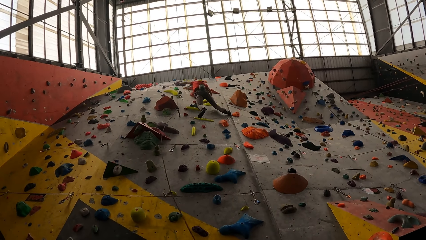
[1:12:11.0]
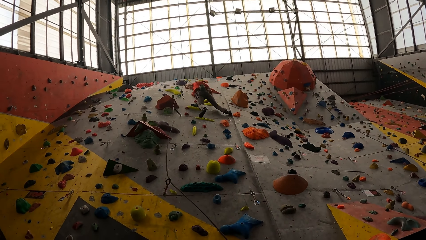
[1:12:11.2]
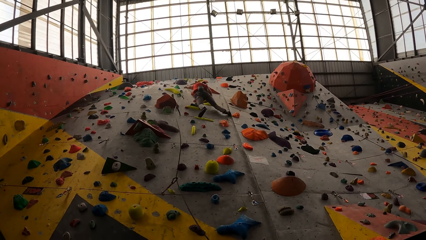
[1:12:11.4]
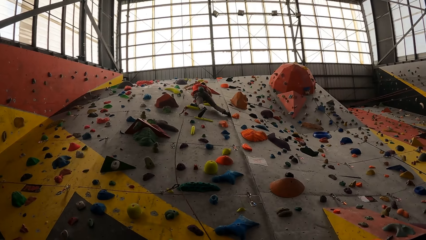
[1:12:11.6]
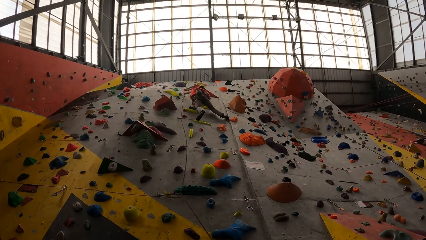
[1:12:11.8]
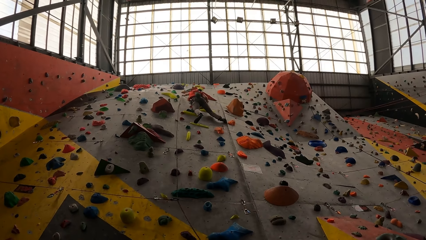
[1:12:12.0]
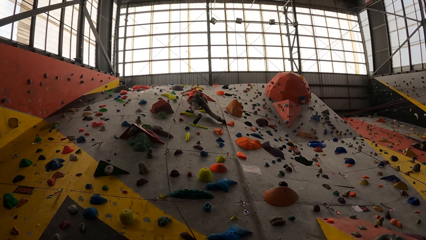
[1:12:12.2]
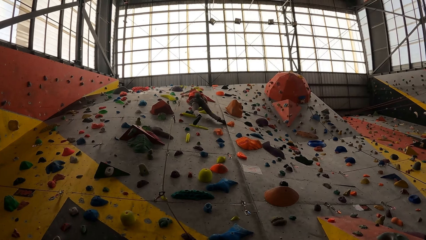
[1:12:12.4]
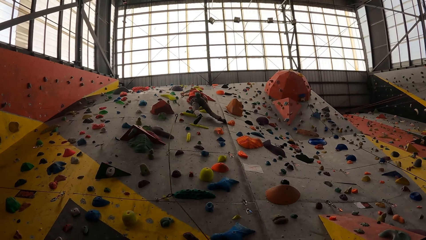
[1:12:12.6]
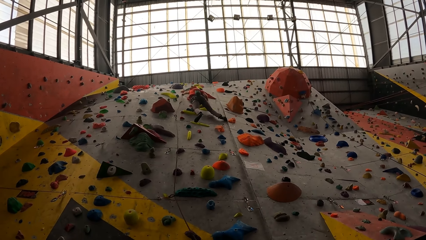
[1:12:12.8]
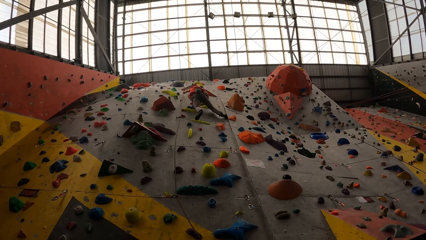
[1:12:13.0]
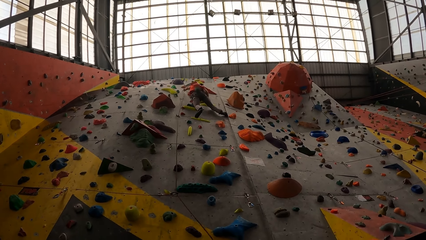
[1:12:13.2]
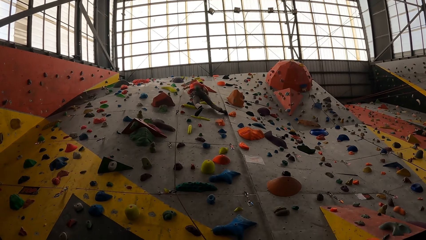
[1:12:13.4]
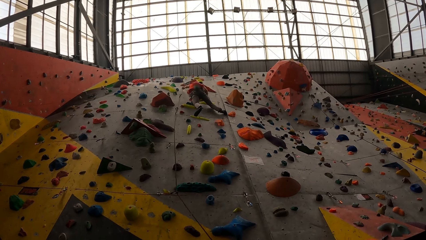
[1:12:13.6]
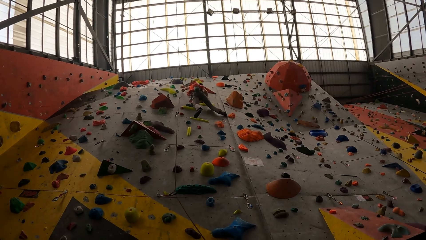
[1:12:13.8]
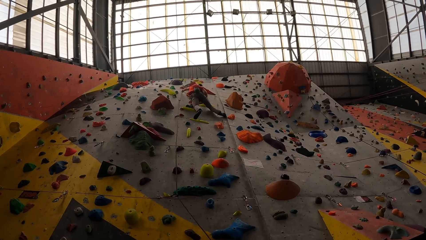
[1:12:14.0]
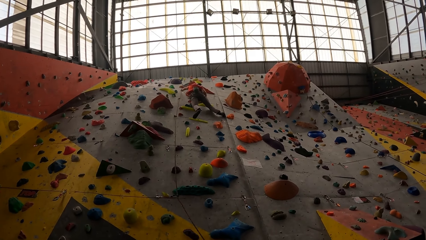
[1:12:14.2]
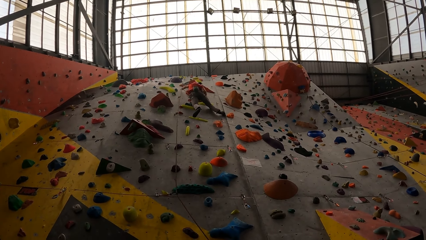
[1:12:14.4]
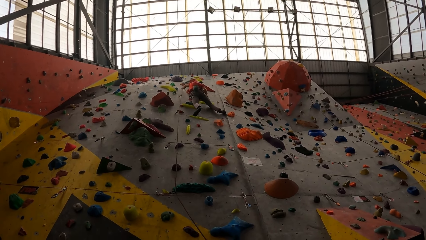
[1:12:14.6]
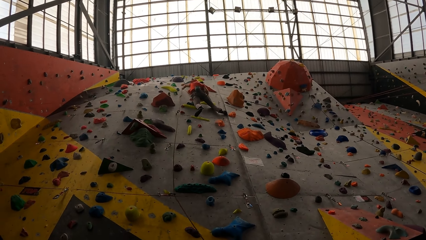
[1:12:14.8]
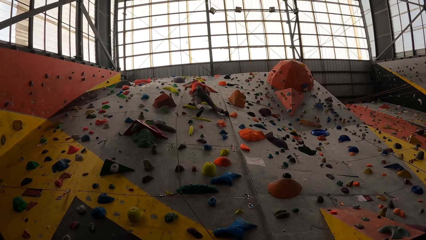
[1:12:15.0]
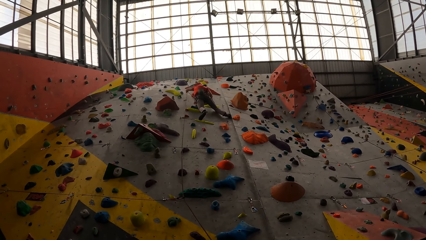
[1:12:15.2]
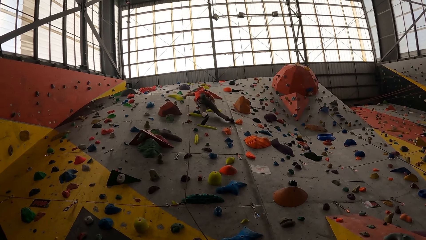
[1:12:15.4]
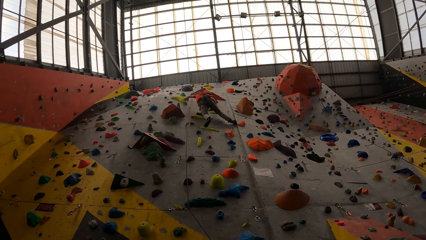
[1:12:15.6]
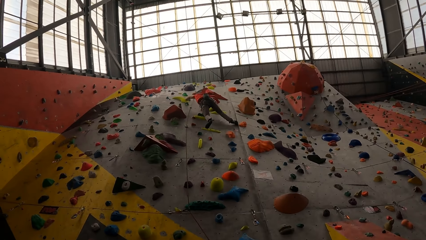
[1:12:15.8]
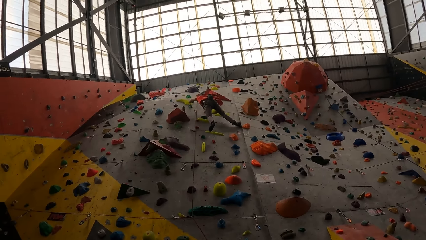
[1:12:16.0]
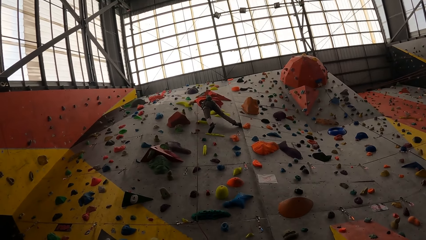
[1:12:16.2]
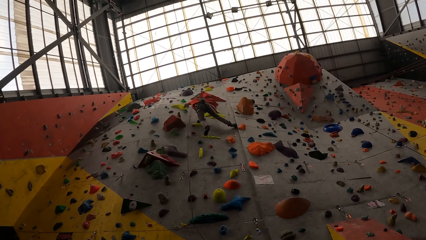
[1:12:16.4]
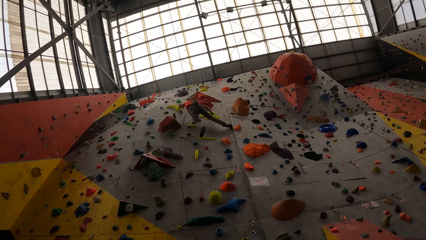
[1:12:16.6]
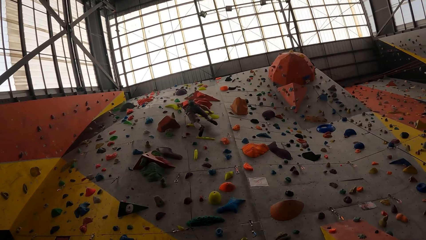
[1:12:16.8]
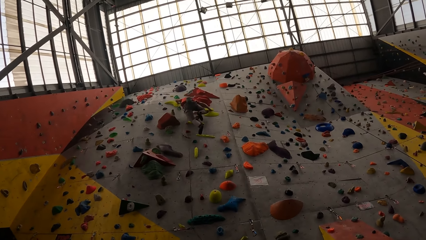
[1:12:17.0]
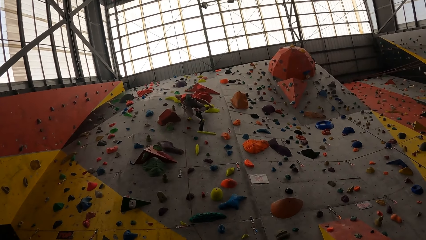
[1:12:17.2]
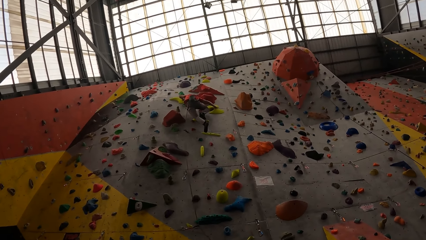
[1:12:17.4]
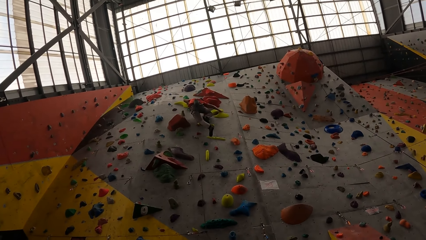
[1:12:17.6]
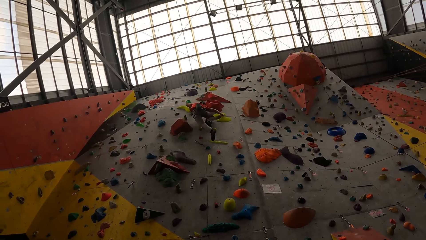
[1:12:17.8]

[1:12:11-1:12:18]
A man puts the rope on the hook.

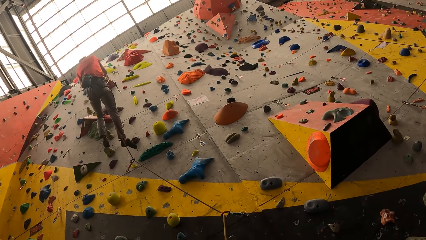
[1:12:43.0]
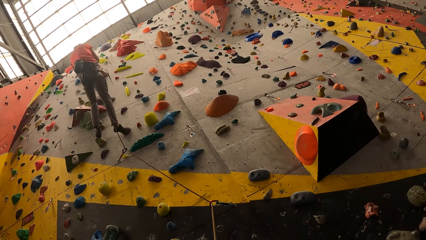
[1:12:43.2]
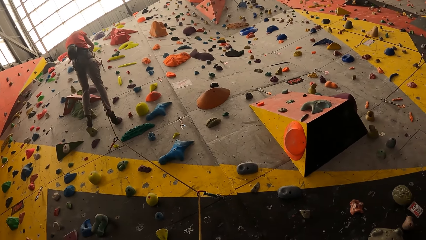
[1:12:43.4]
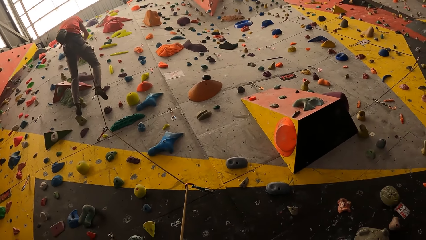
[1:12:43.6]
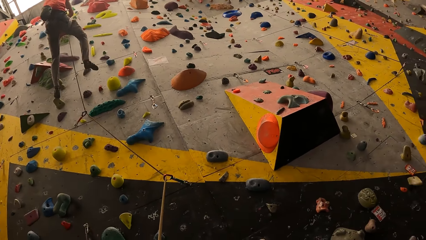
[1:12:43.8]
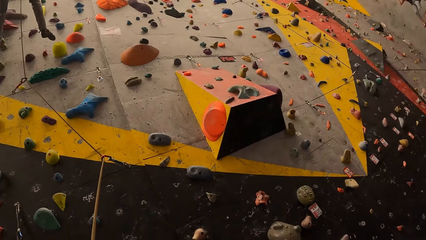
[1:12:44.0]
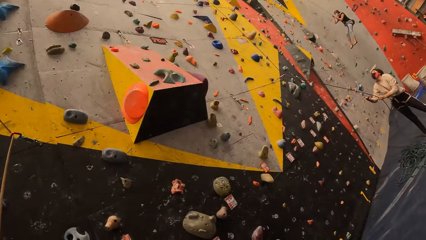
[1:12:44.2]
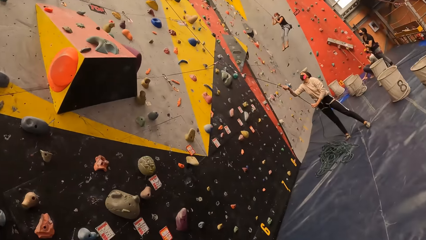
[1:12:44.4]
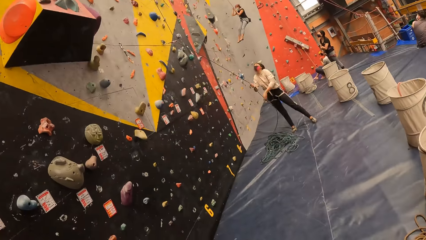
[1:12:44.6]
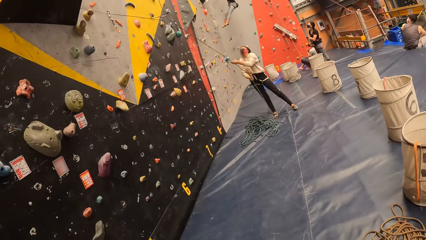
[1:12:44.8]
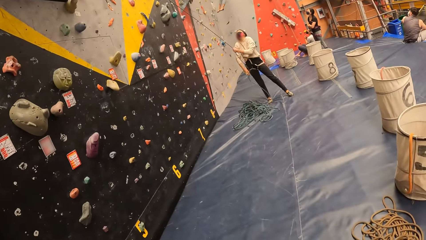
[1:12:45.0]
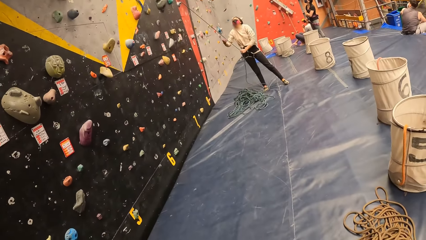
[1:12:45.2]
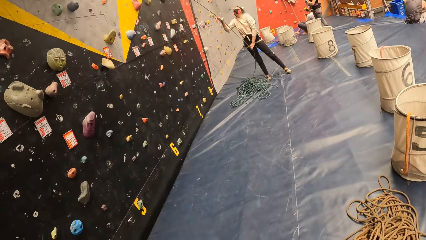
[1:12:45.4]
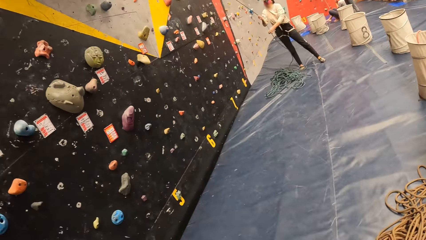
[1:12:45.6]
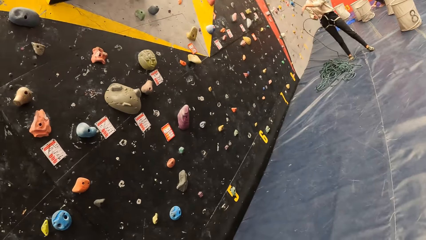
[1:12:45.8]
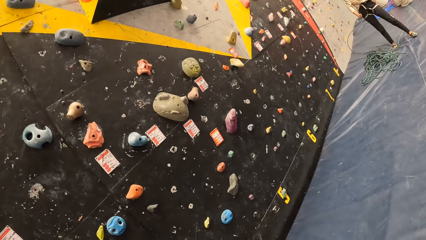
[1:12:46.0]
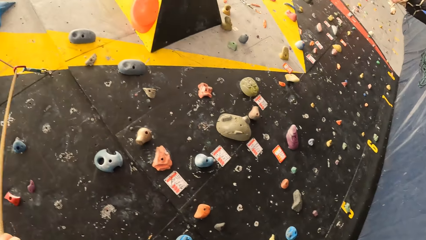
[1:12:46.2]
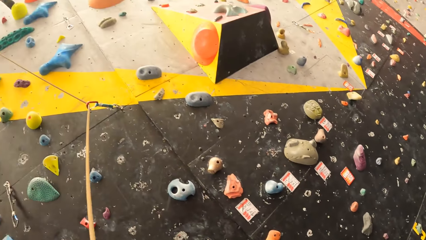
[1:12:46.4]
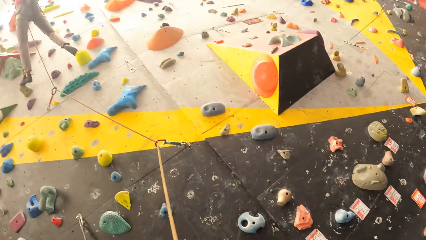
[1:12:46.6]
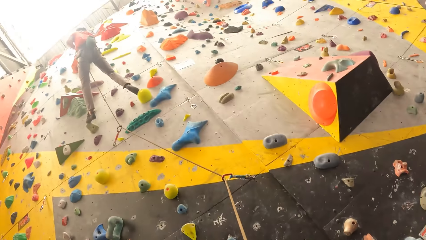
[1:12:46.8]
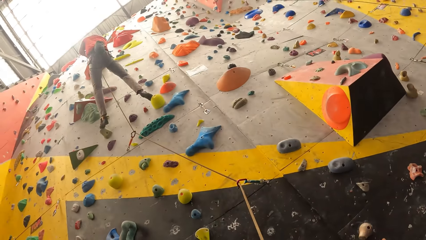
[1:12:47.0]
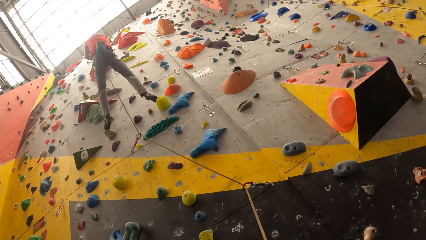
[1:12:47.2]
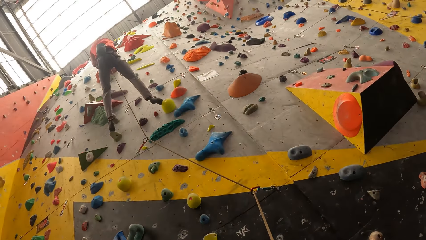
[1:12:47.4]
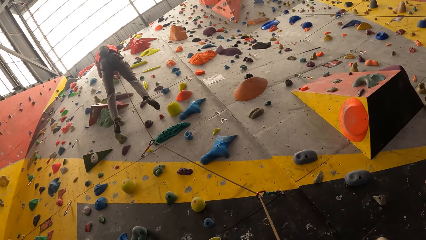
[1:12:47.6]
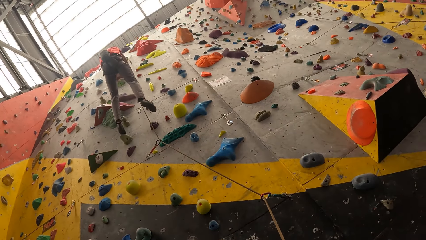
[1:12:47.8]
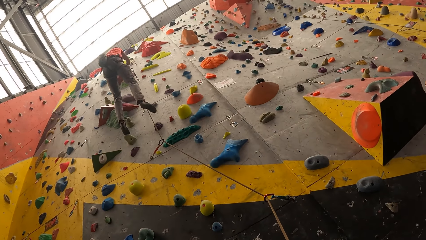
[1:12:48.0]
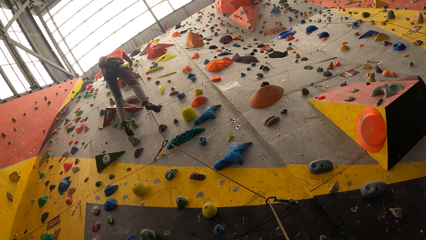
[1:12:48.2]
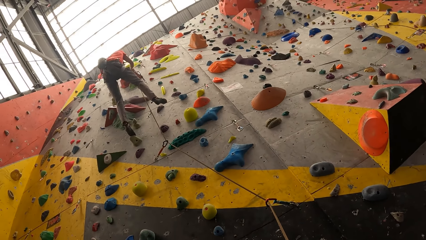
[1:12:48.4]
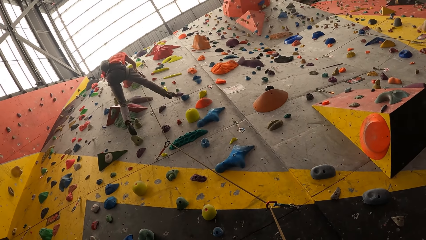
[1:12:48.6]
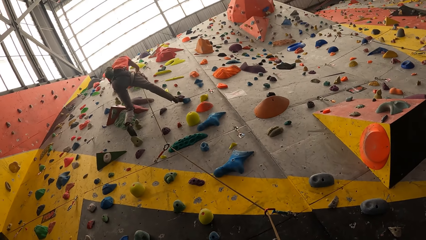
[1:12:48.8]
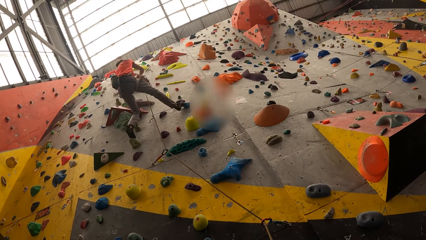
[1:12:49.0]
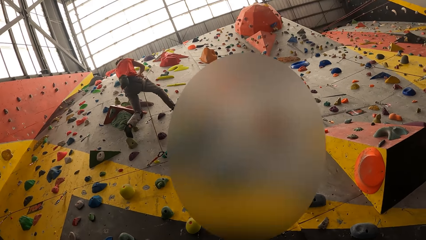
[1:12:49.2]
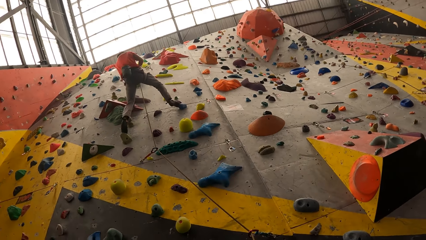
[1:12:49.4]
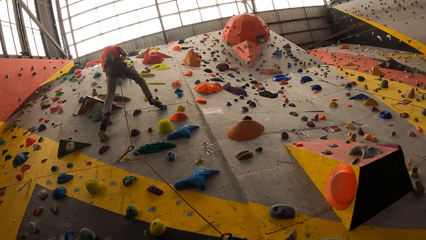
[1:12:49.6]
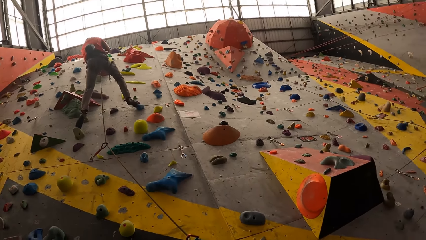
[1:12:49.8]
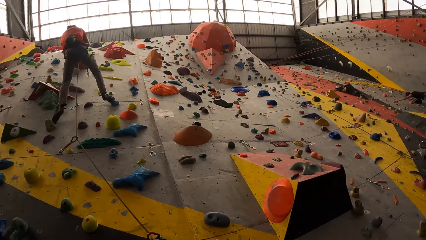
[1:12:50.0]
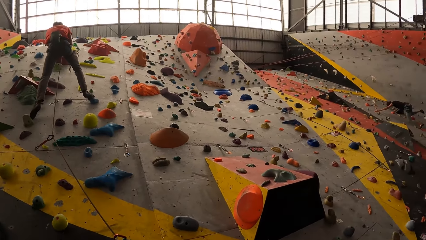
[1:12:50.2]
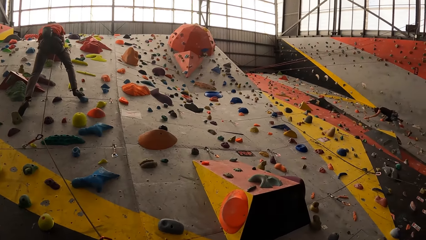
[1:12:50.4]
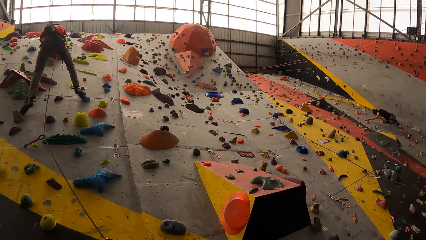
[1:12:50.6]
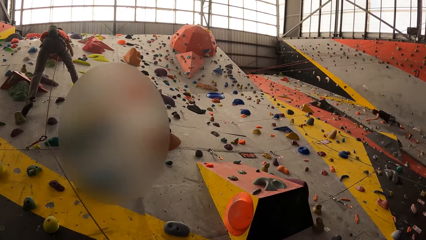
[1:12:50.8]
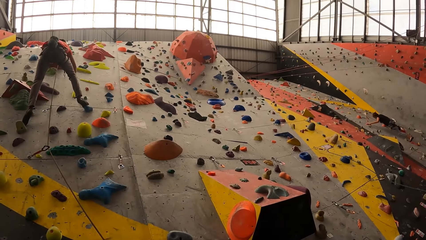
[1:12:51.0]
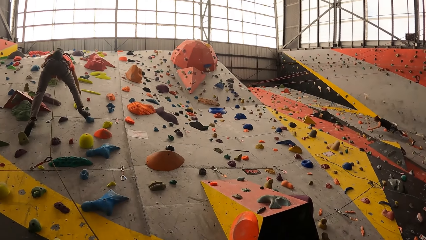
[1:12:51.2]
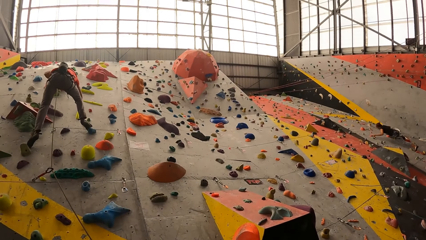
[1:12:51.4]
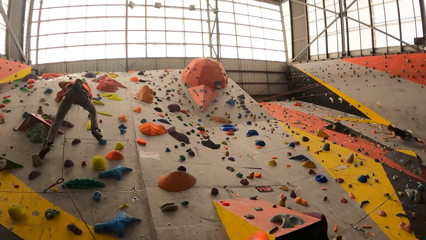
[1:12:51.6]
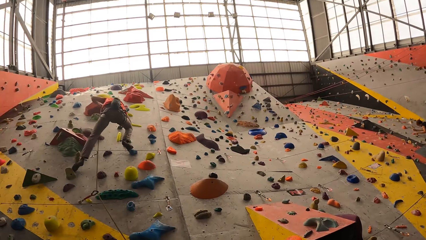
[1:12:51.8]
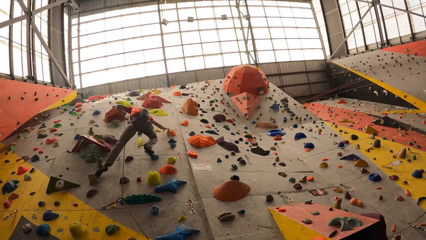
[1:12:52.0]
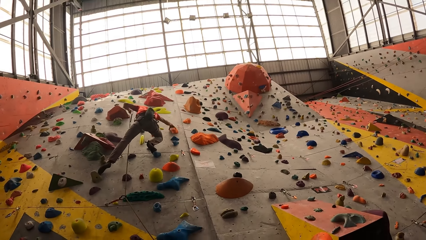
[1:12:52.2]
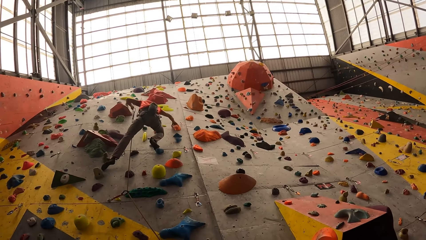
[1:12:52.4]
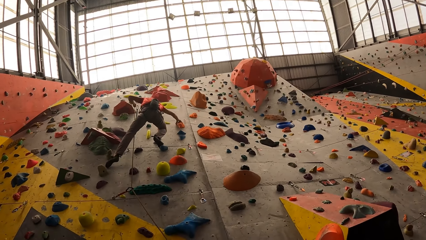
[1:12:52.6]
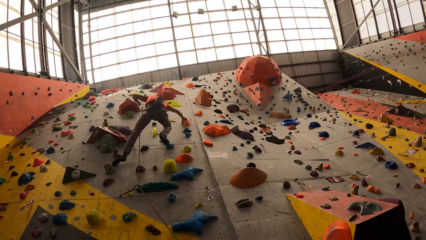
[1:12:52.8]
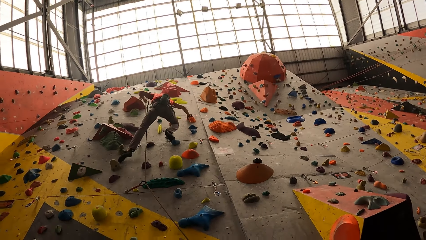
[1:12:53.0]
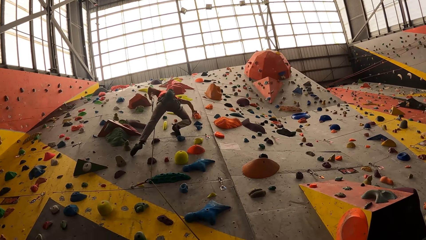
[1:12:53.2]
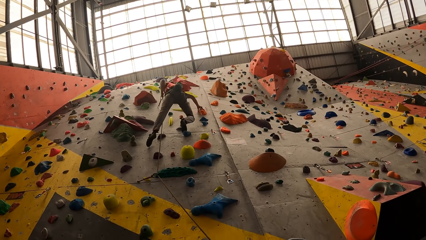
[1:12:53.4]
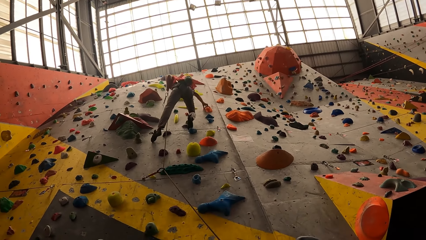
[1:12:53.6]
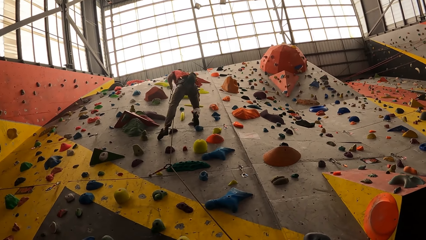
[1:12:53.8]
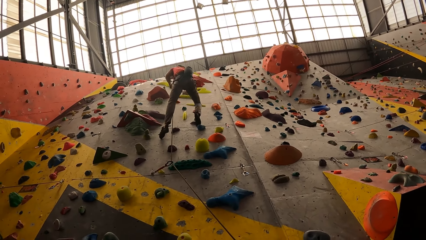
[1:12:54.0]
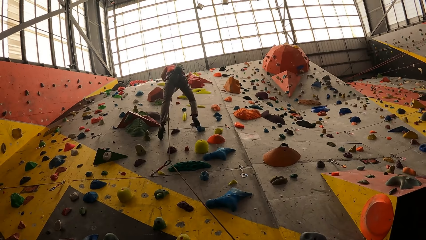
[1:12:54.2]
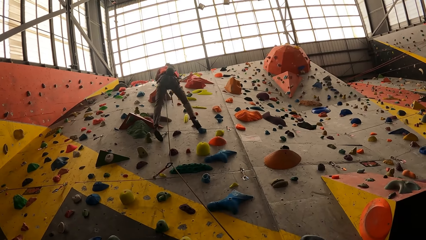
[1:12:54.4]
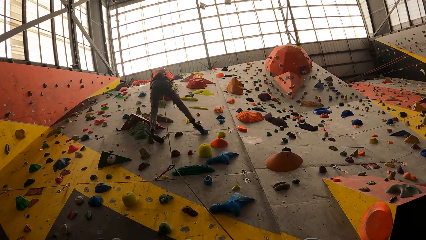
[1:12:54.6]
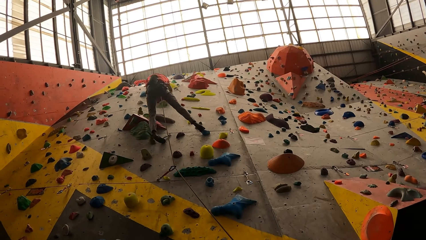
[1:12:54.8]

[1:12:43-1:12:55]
The camera wearer looks around. The male climbs the wall.
